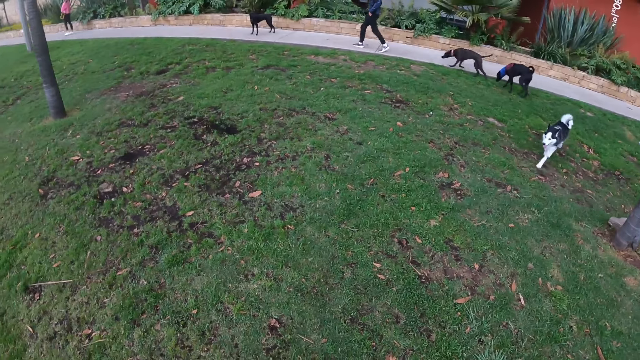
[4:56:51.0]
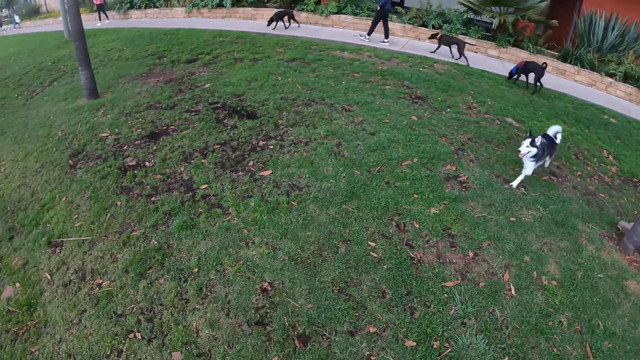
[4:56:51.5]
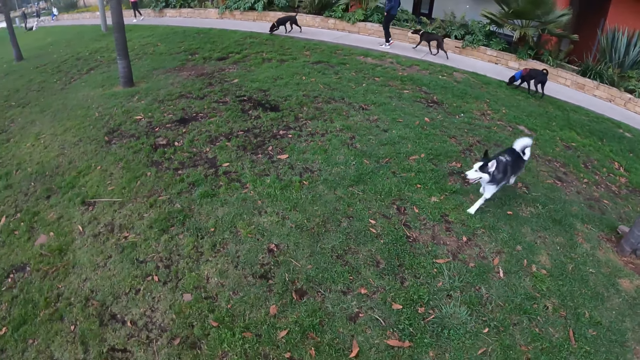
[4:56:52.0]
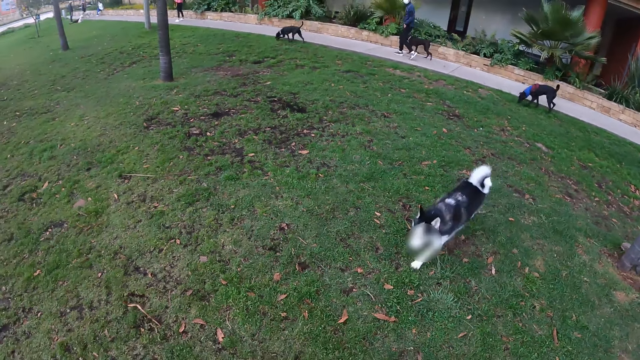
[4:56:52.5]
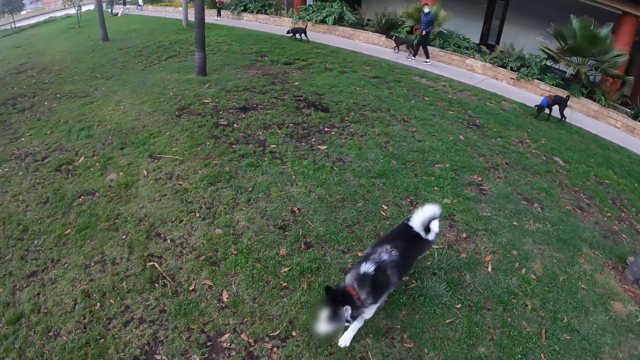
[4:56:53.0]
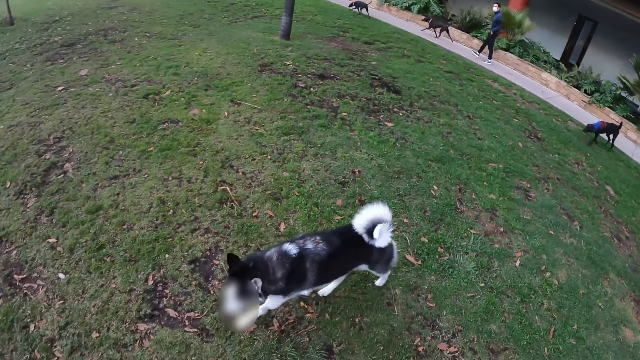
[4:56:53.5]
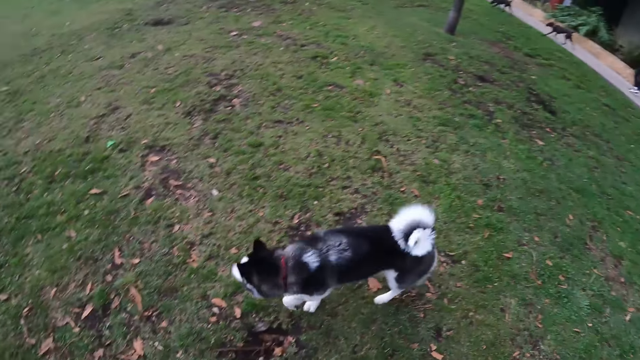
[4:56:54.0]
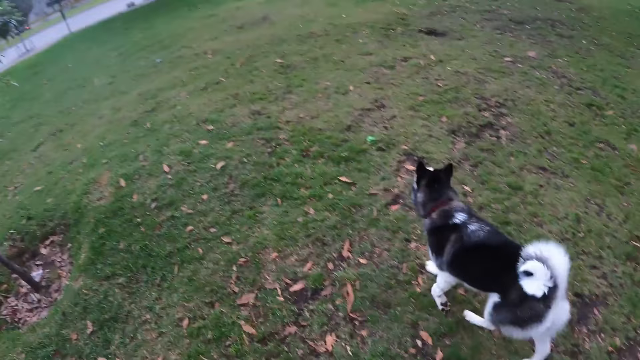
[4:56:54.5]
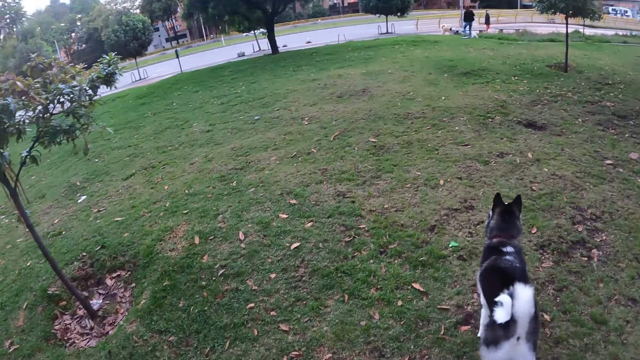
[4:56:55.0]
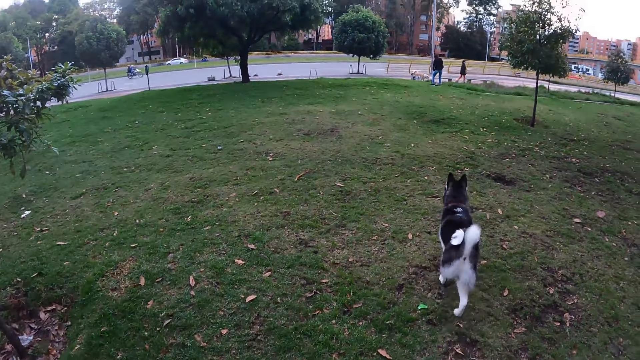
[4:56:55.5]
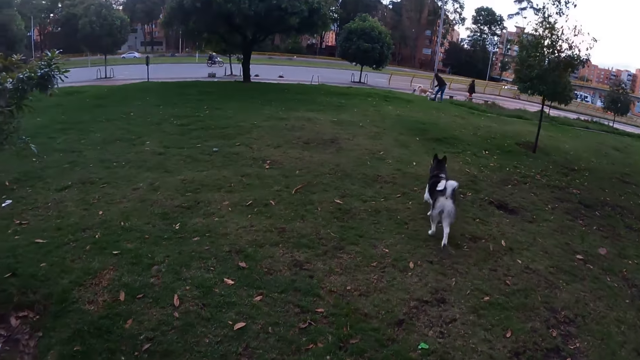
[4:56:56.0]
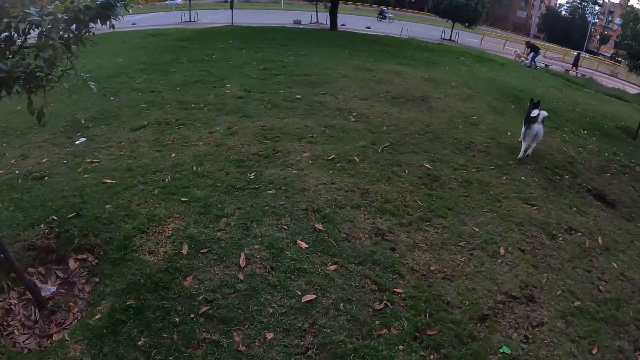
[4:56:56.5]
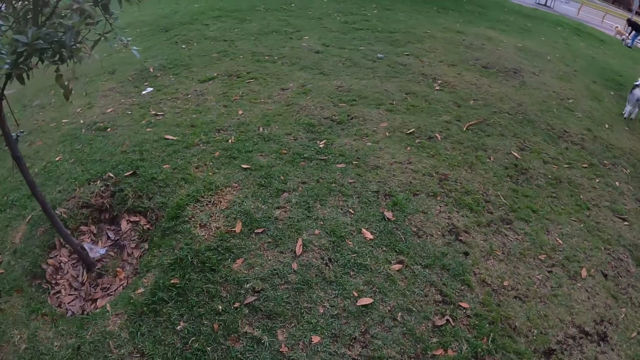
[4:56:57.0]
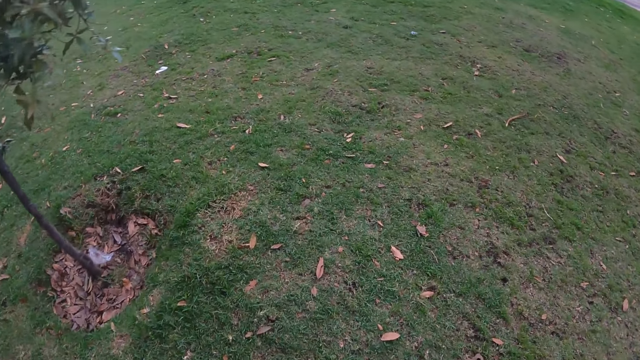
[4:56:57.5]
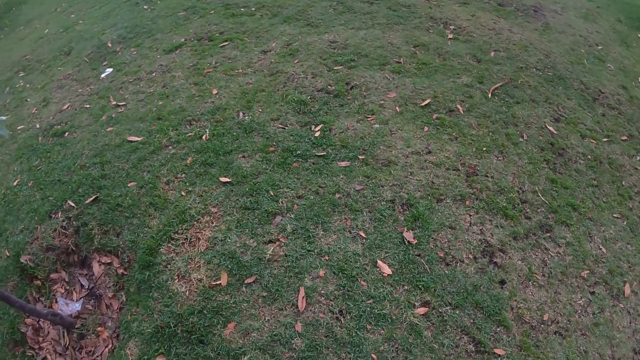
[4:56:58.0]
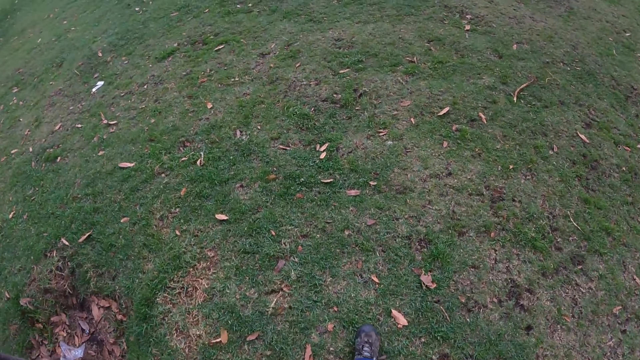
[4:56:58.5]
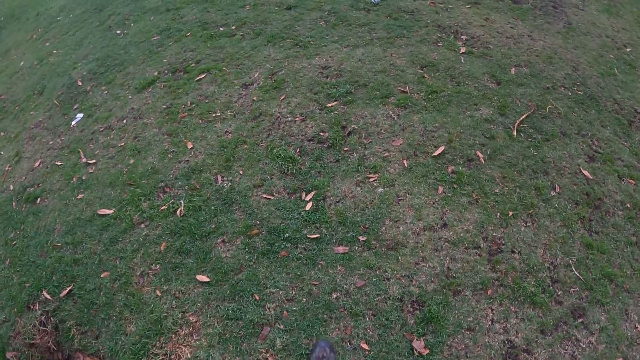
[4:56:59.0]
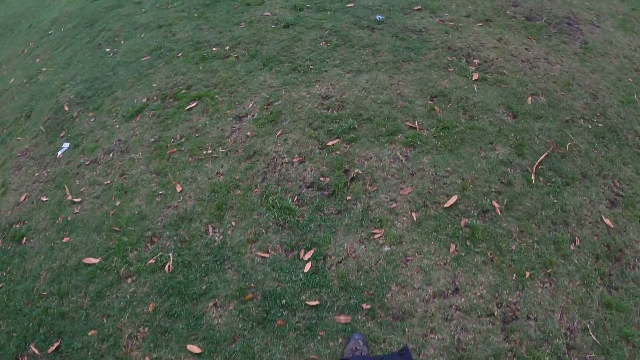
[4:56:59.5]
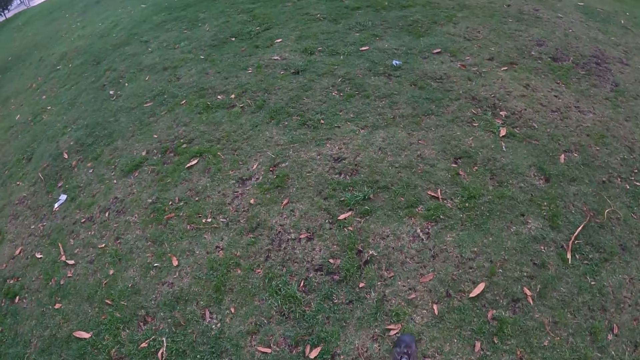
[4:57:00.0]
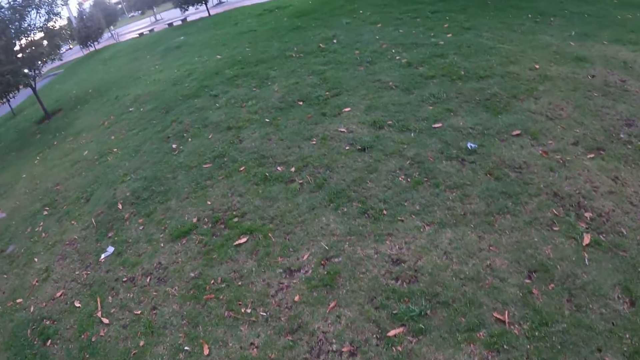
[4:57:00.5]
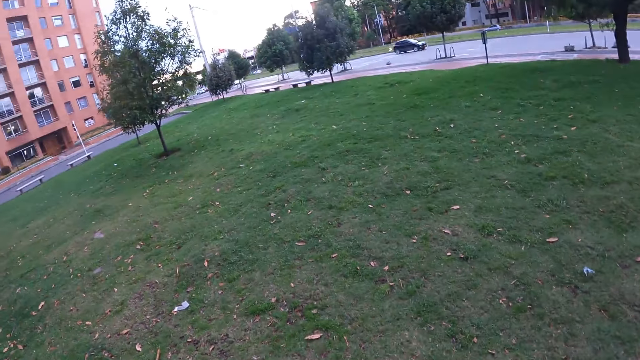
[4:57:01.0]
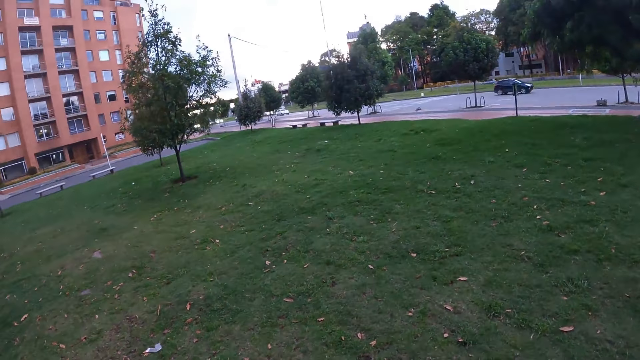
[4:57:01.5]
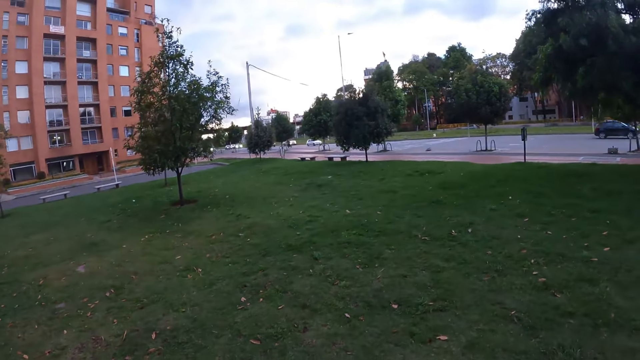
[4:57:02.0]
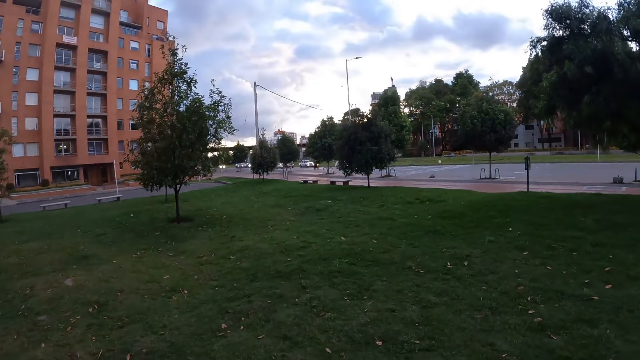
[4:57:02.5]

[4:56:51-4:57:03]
The dog walks towards the camera wearer. The dog walks away from the camera wearer. The camera wearer looks around the compound. They look at the dogs play. They walk around the compound.

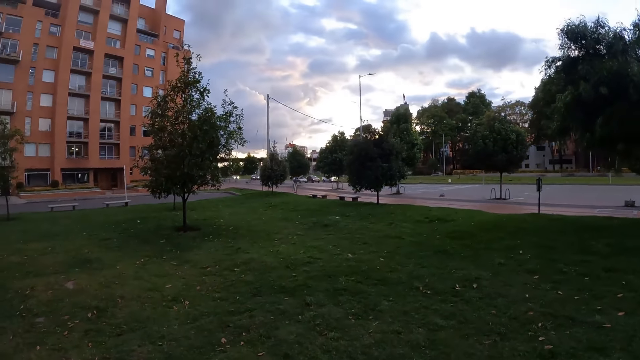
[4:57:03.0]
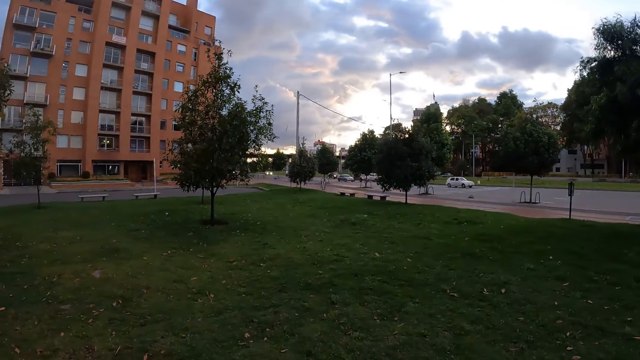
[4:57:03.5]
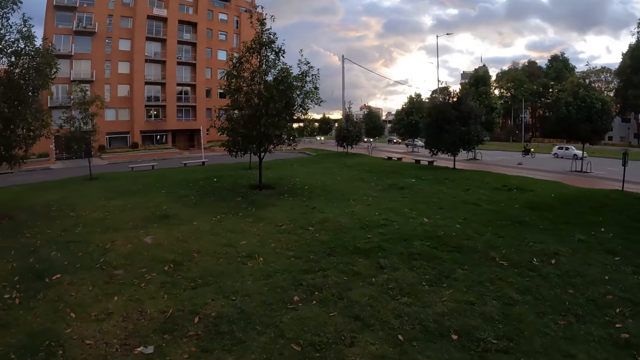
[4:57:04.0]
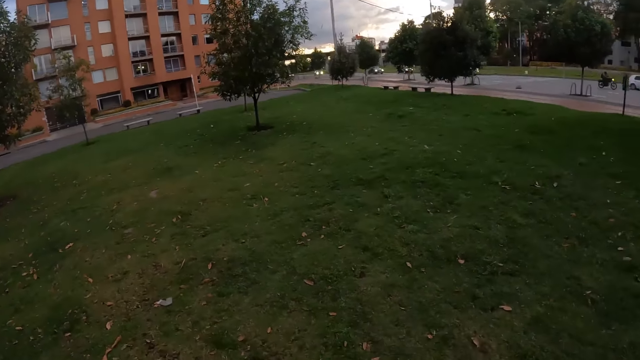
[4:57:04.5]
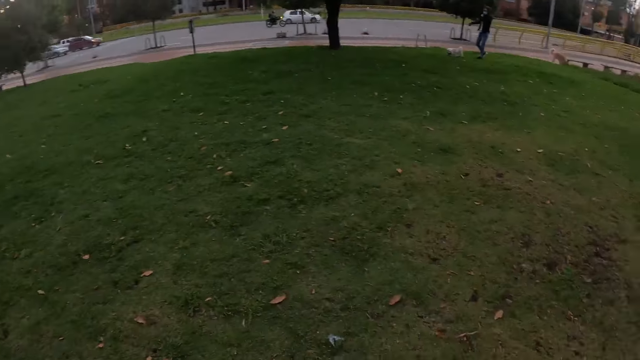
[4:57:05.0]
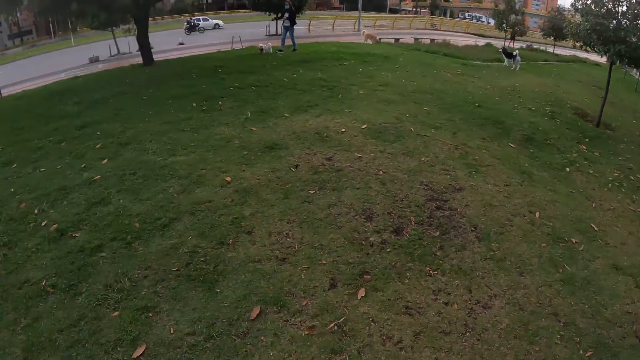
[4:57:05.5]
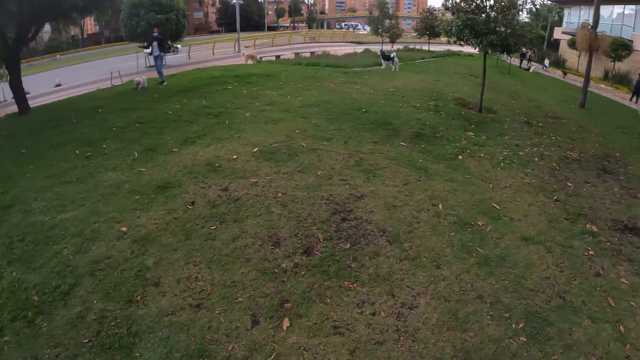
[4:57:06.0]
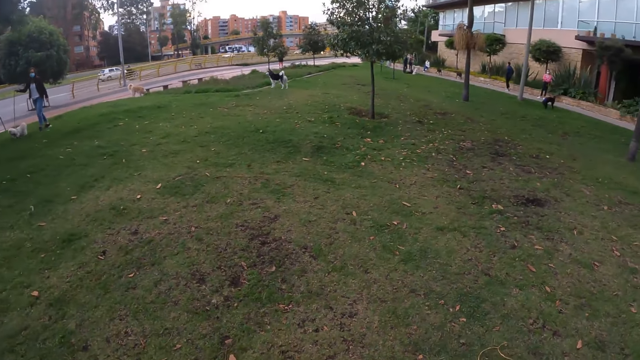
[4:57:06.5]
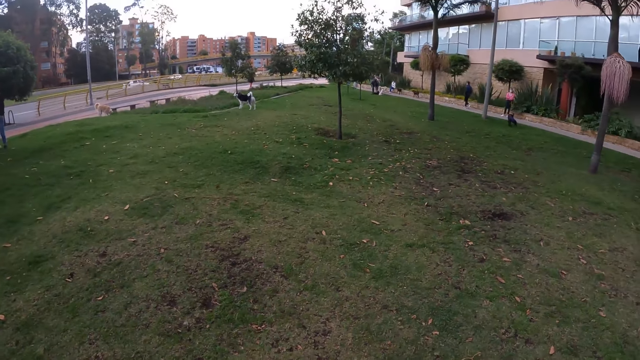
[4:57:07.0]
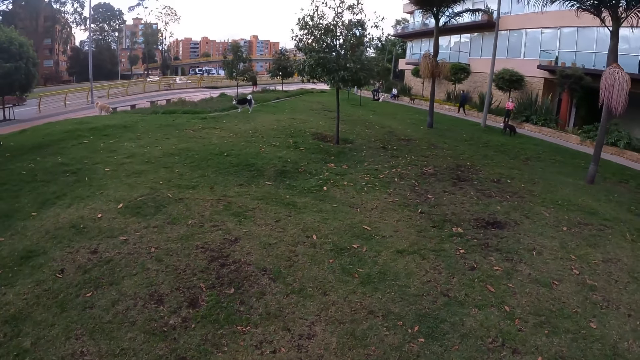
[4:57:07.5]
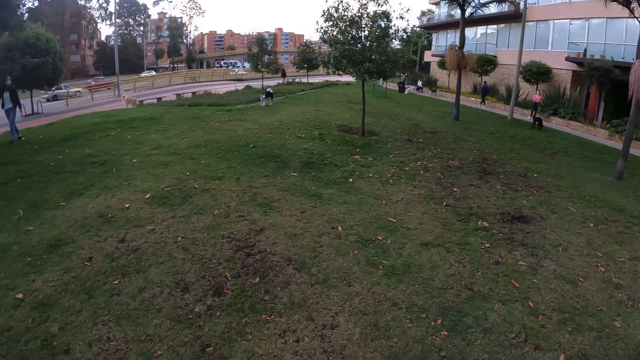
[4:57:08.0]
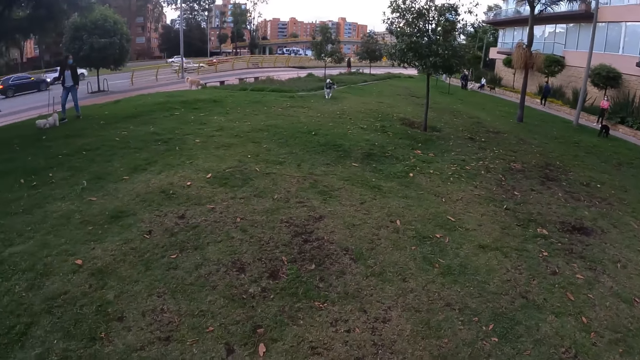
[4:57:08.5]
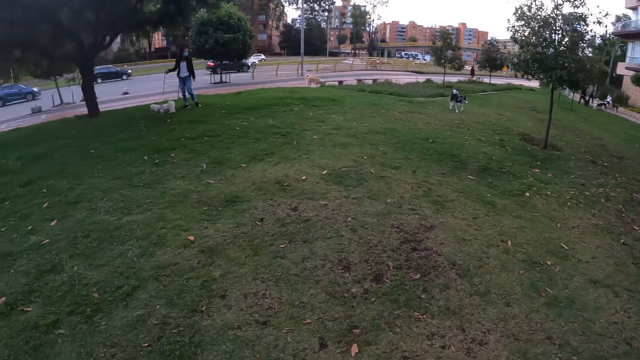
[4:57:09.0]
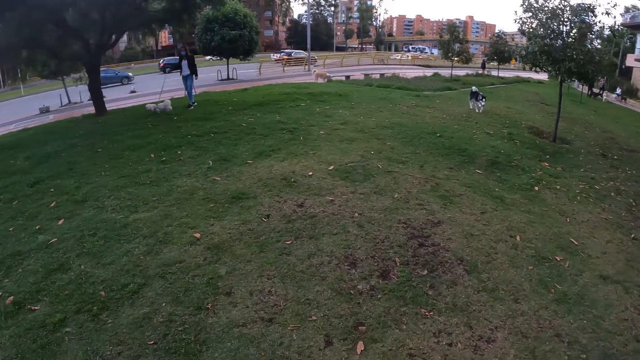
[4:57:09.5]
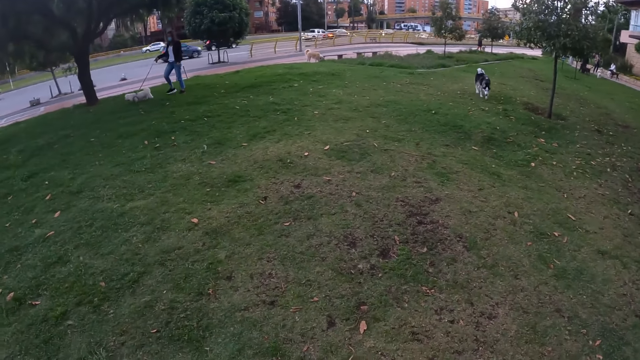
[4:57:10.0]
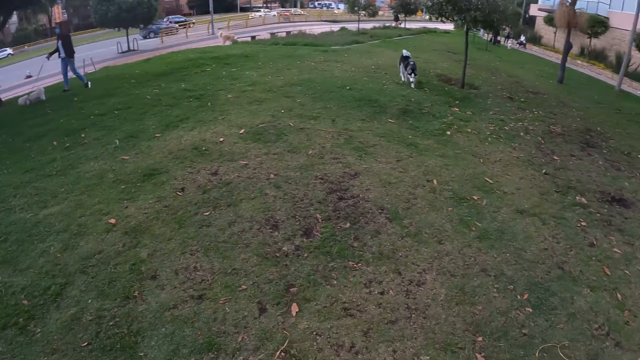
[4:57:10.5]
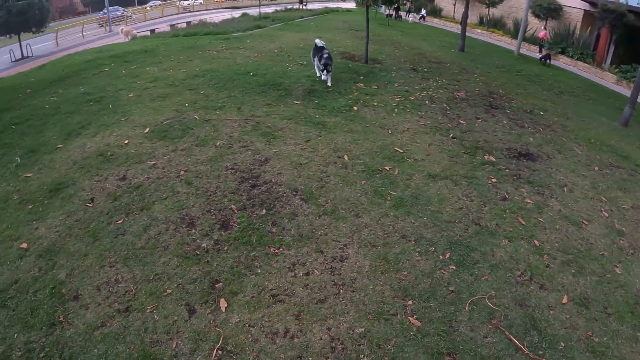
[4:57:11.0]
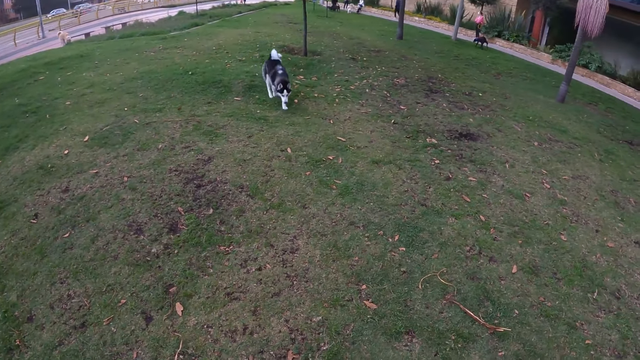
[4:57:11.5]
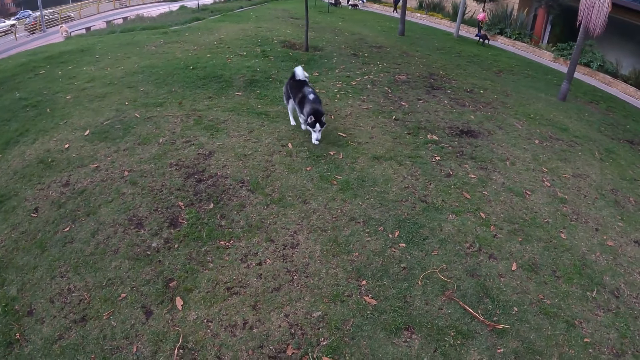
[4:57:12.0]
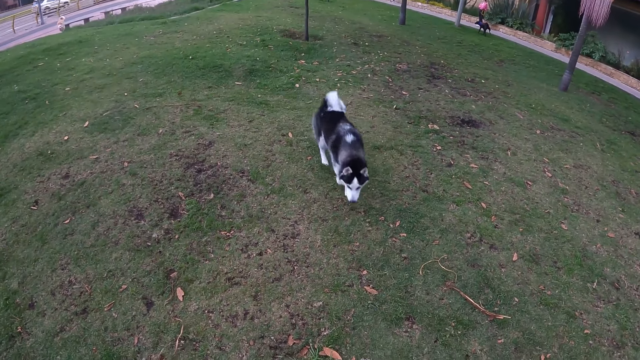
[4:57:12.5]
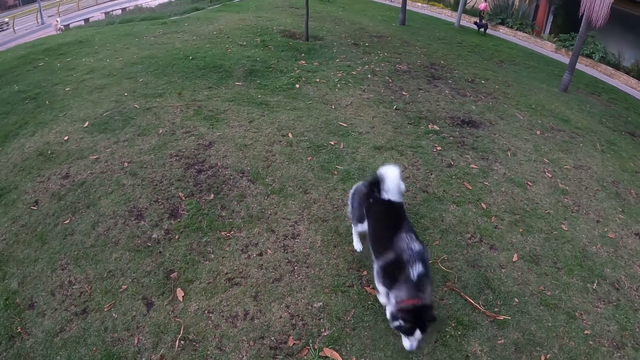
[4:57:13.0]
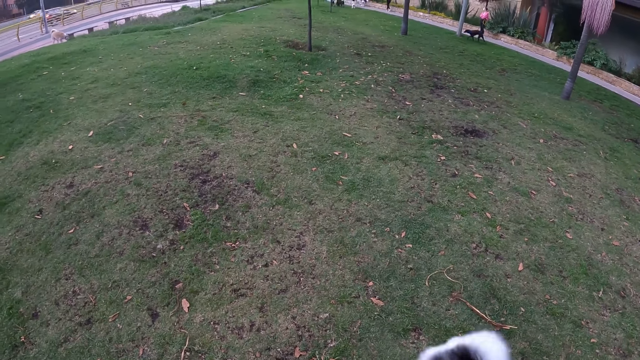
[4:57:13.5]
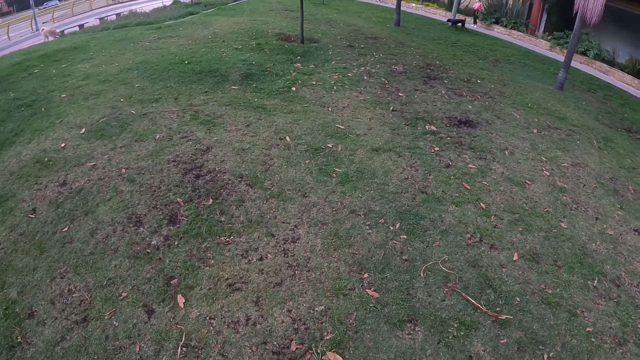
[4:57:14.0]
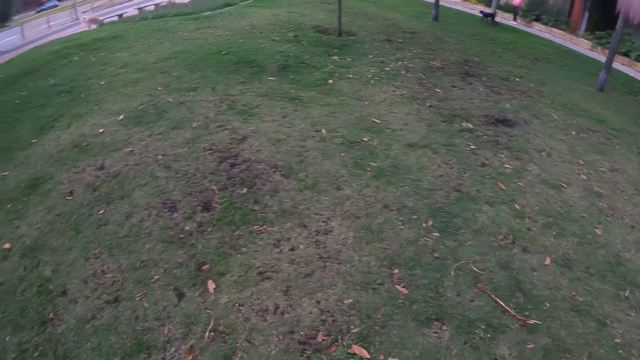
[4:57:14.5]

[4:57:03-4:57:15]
The camera wearer looks around the compound. They look around the compound again. The dog walks towards the camera wearer.
